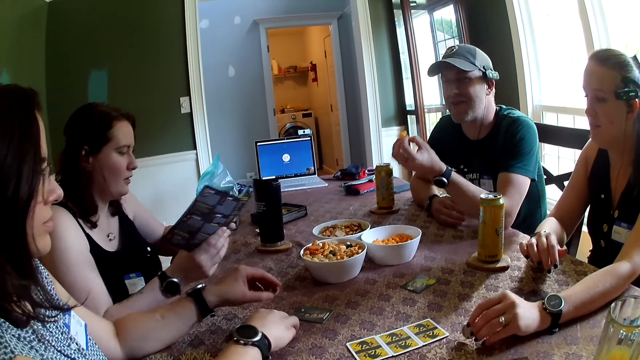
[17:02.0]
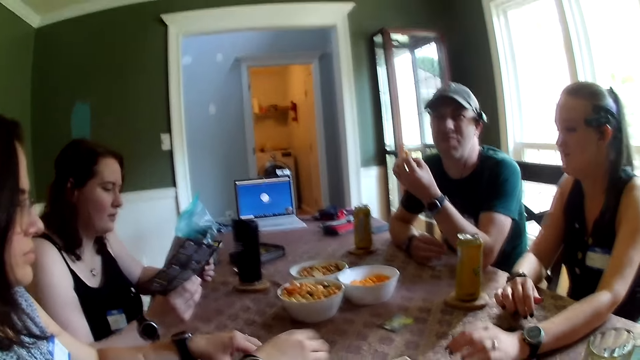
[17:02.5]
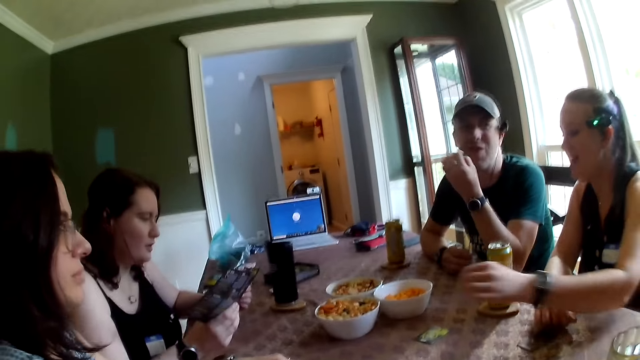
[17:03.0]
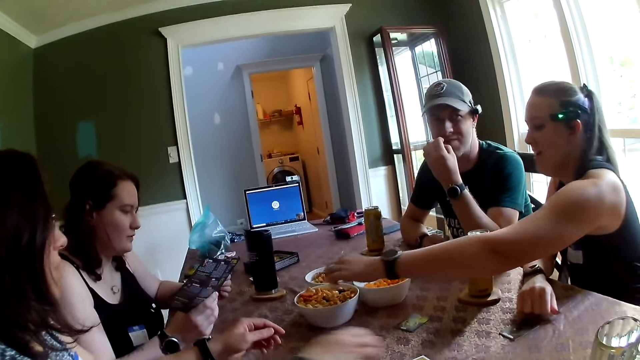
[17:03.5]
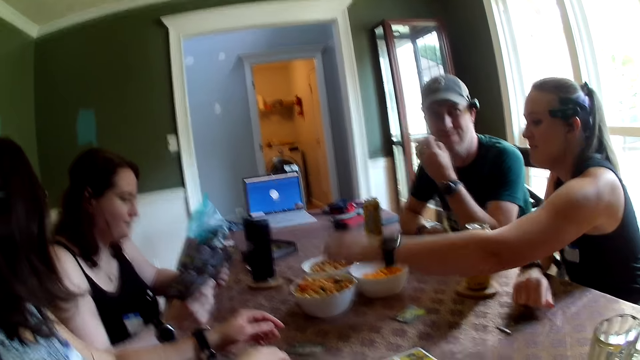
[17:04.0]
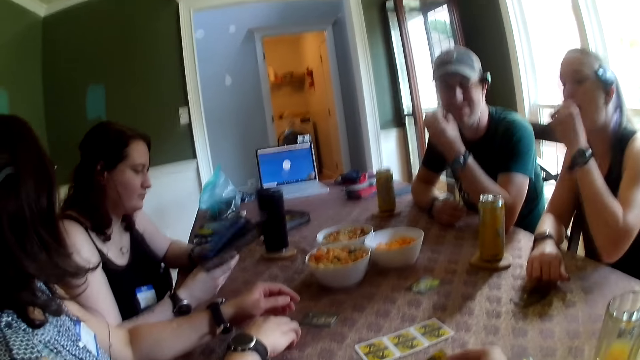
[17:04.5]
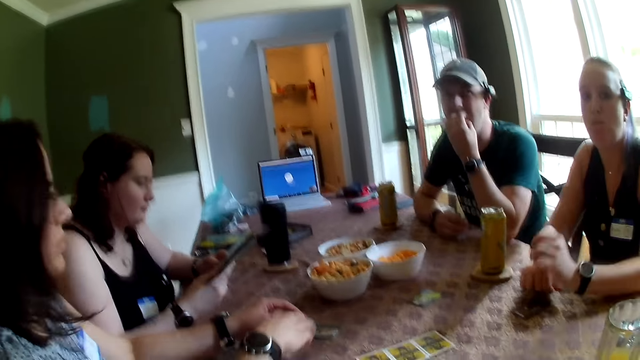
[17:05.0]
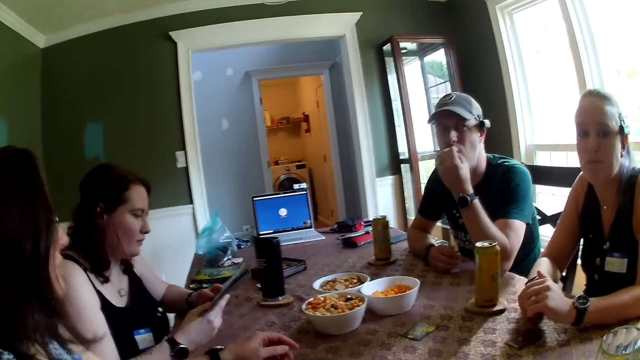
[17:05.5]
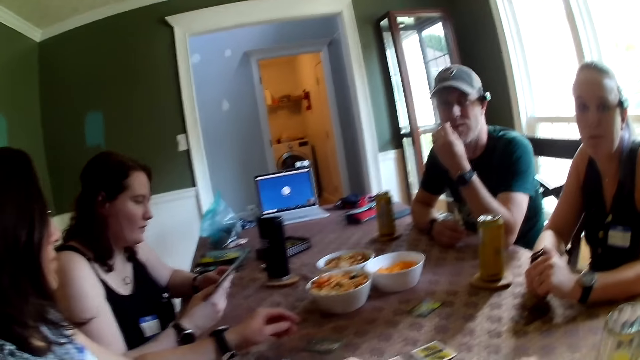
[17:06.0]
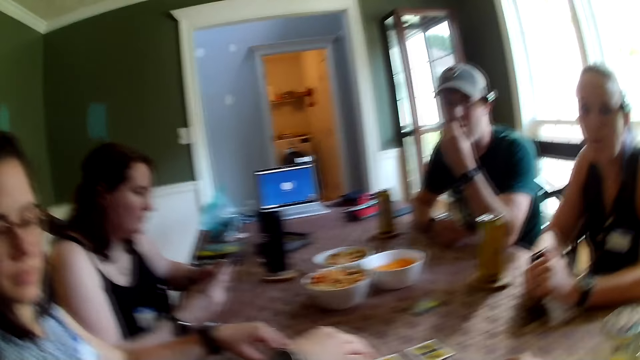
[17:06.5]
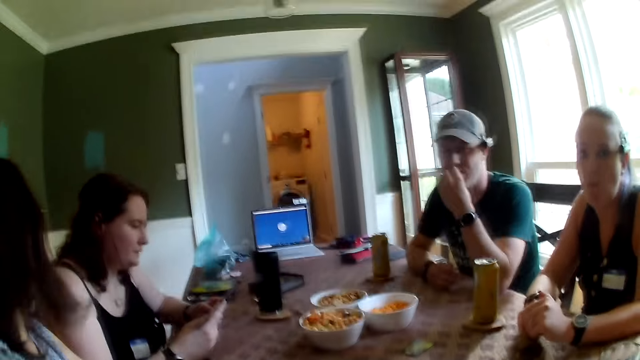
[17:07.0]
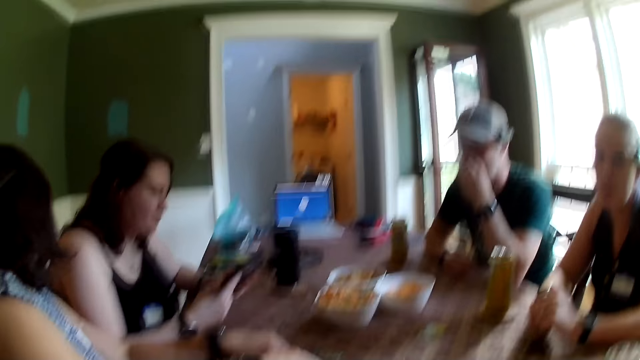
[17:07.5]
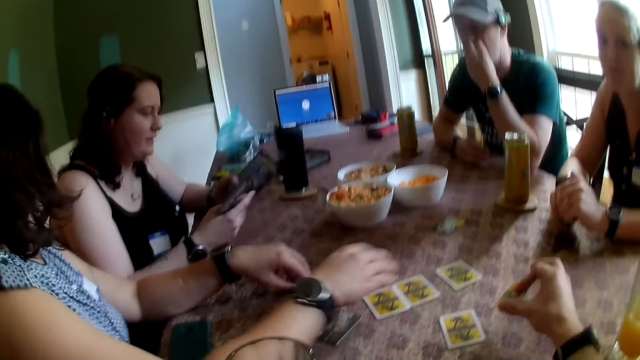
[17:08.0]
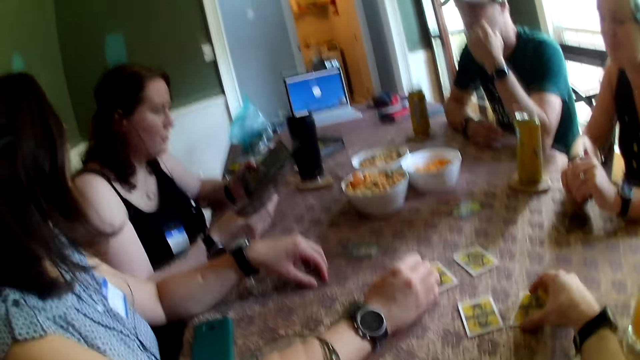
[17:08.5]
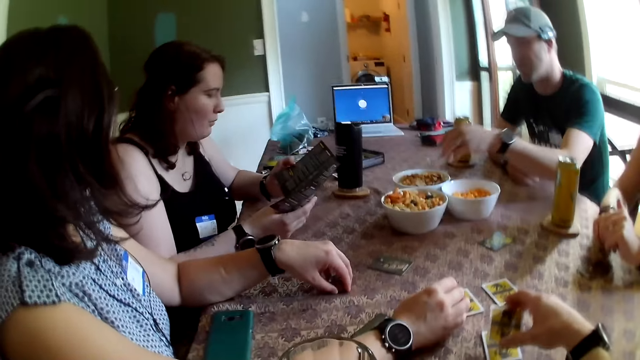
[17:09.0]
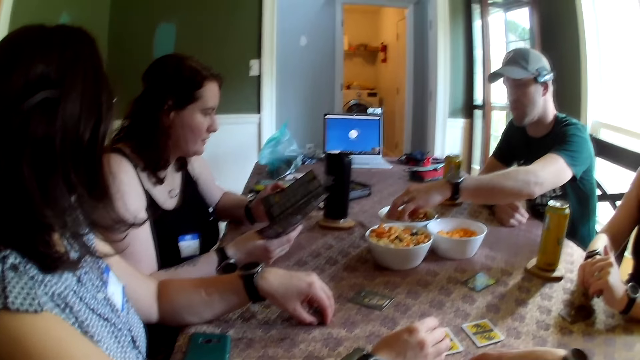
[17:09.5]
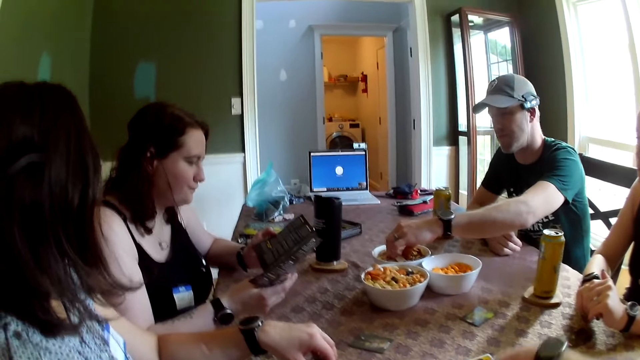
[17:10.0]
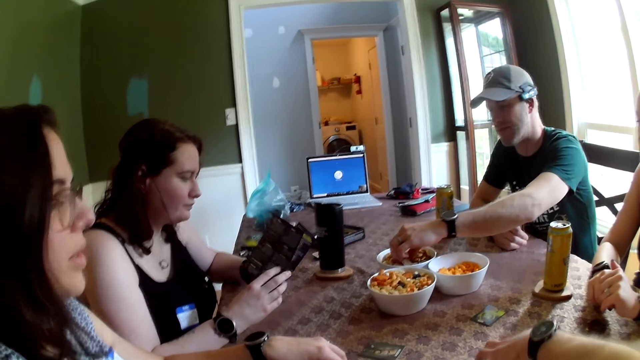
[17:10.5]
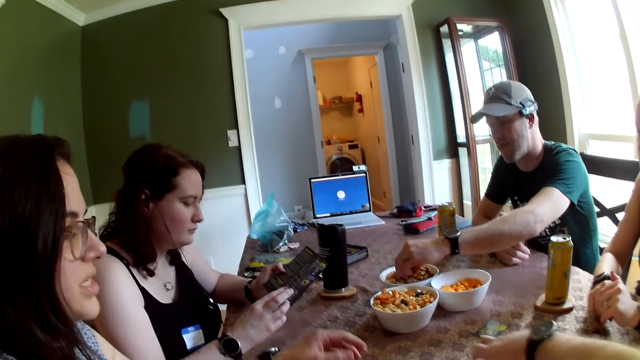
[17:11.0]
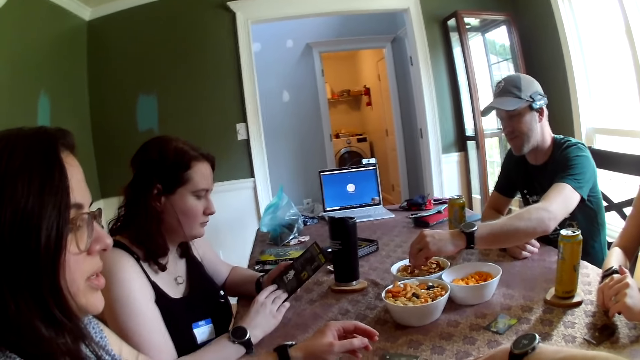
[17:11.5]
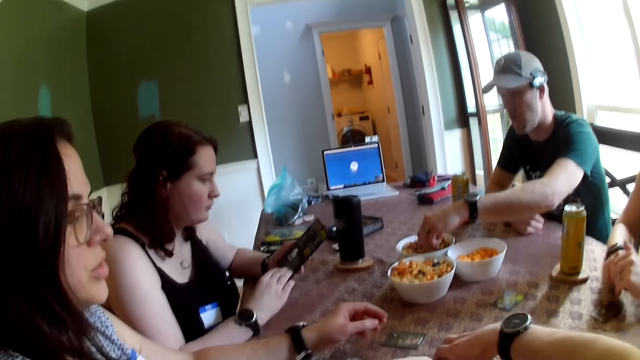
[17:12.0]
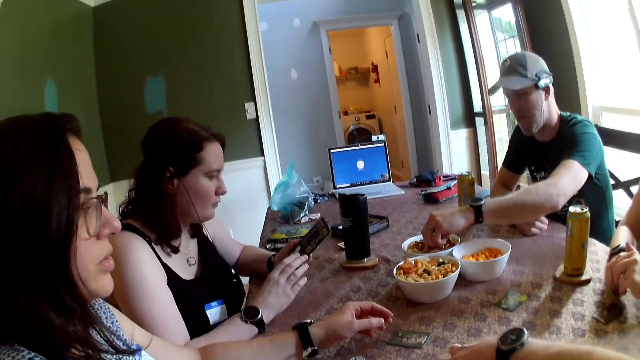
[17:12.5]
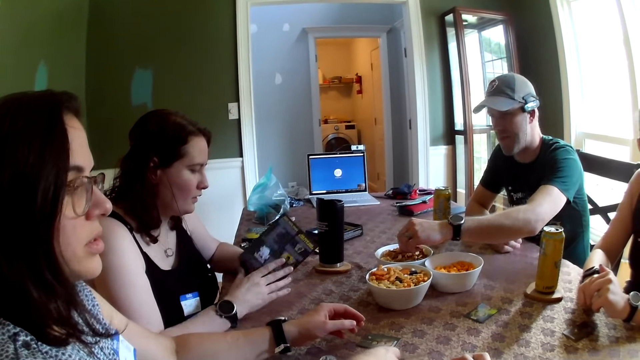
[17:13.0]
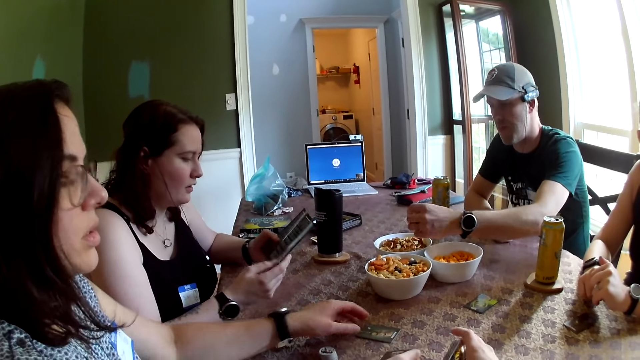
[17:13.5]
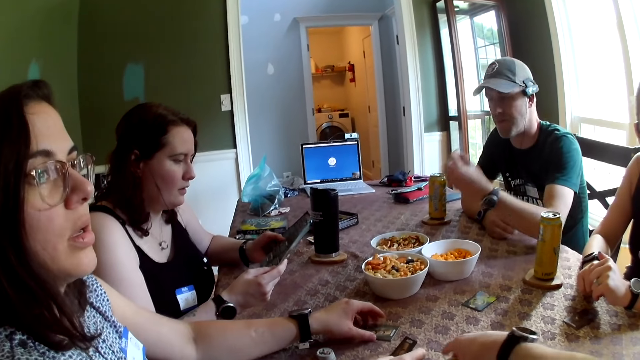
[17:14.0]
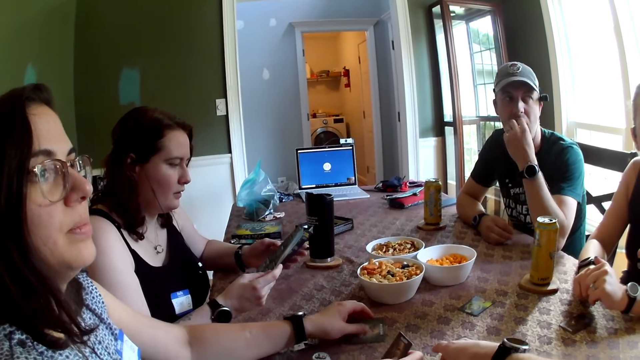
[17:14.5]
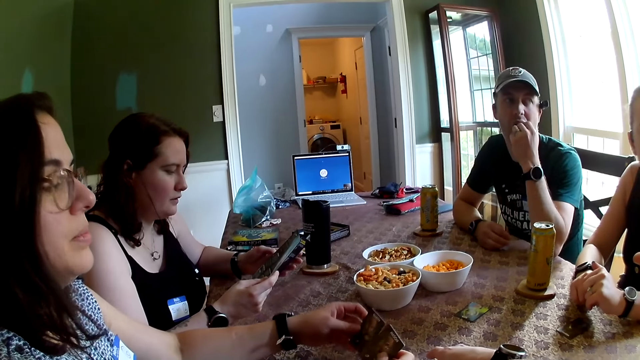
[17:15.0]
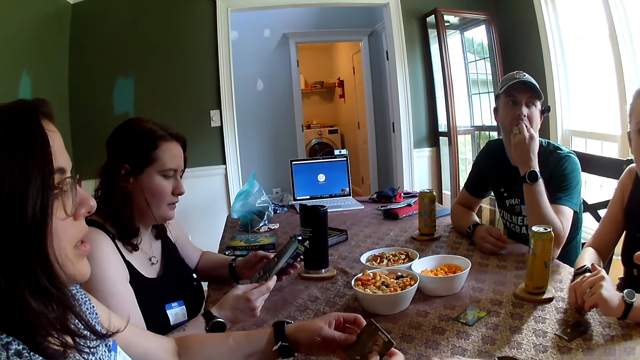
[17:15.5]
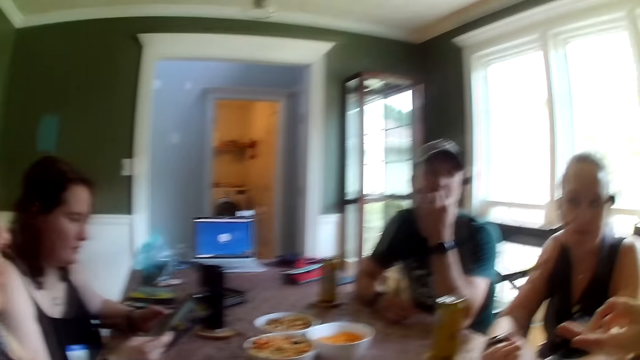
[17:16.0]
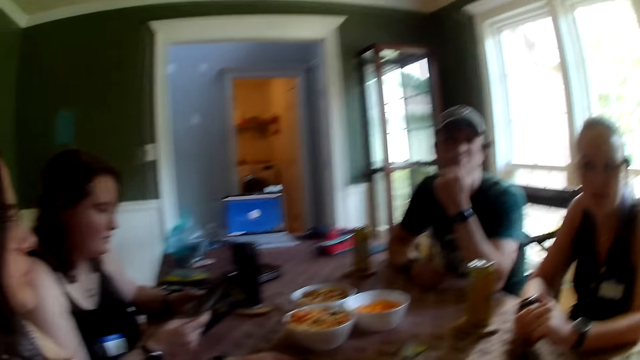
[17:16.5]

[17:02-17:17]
A woman stares at the brochure in her hands. A man eats the snack in his left hand. Another woman takes a snack in a bowl of snacks with her left hand. She eats the snack in her left hand. The camera wearer looks on the table. He places a card in his right hand on a card on the table. The man takes a snack in the bowl of snacks with his left hand. The first woman stares at the brochure in her hands. The camera wearer moves the card on the table. A third woman picks up a card on the table with her left hand. The man eats the snack in his left hand.

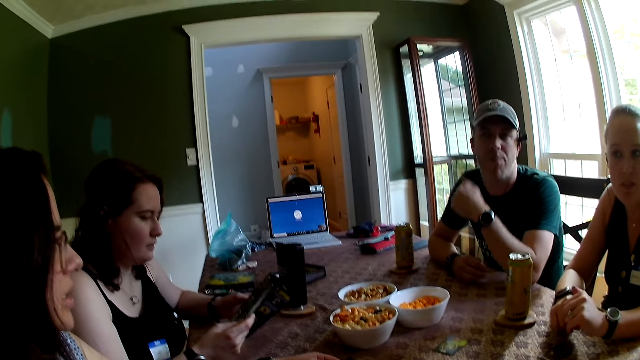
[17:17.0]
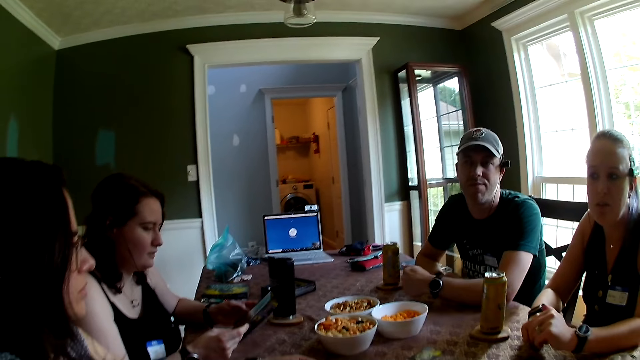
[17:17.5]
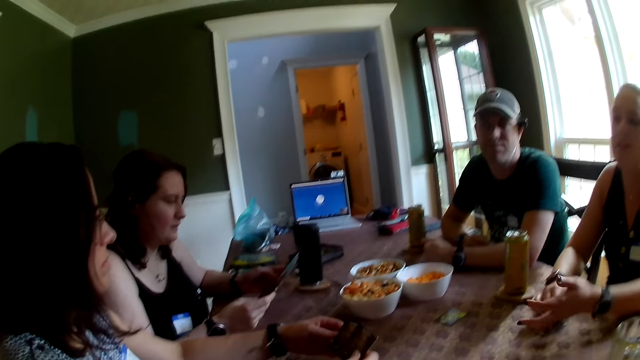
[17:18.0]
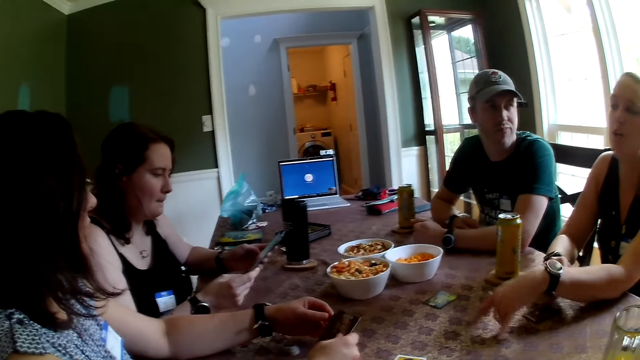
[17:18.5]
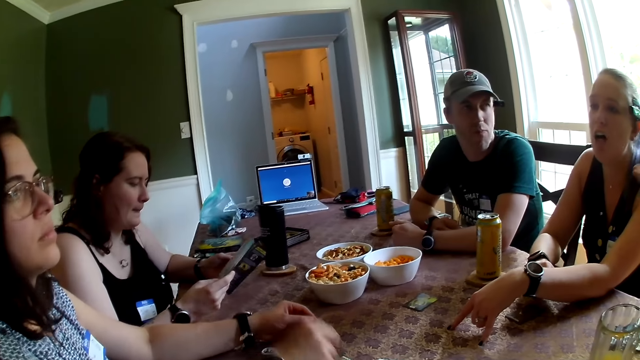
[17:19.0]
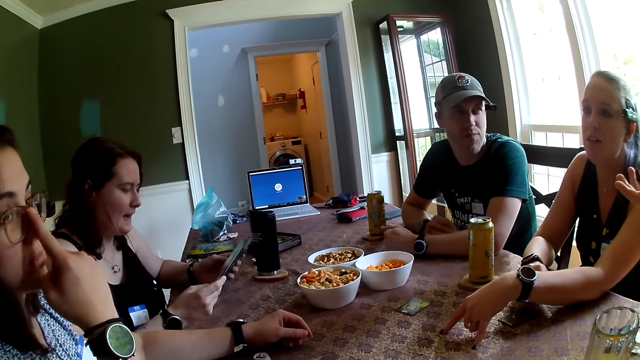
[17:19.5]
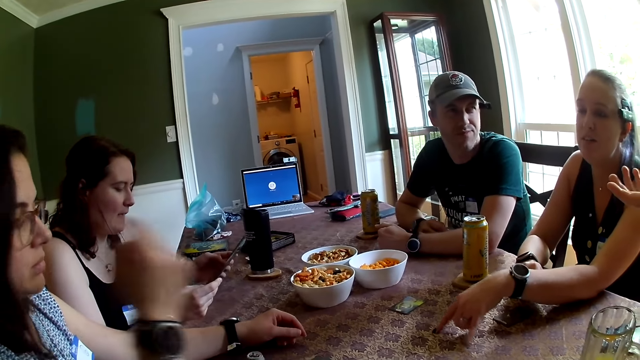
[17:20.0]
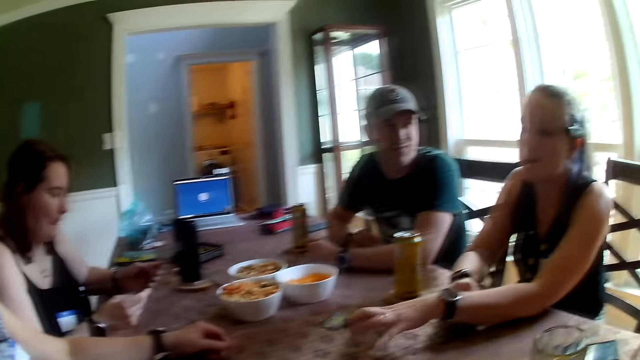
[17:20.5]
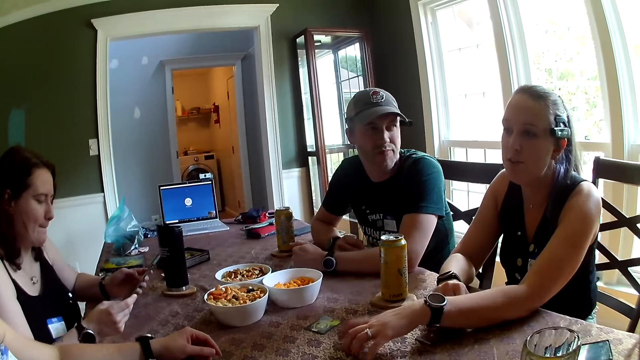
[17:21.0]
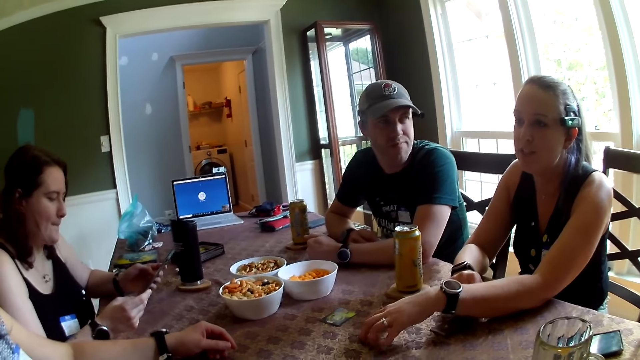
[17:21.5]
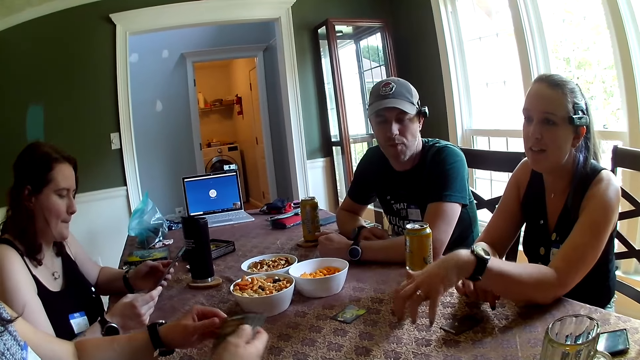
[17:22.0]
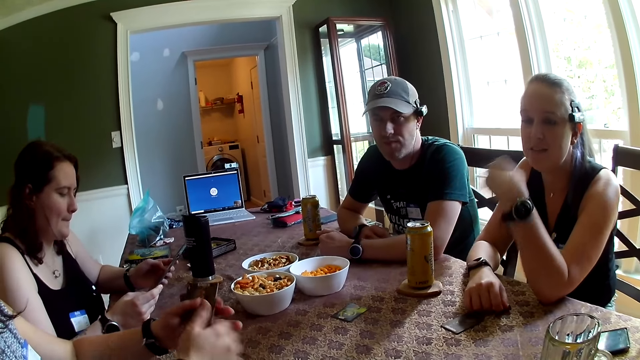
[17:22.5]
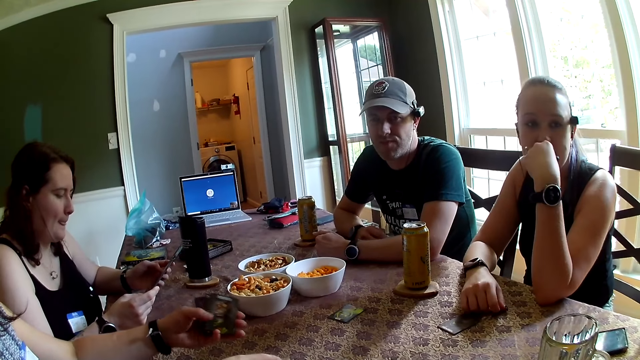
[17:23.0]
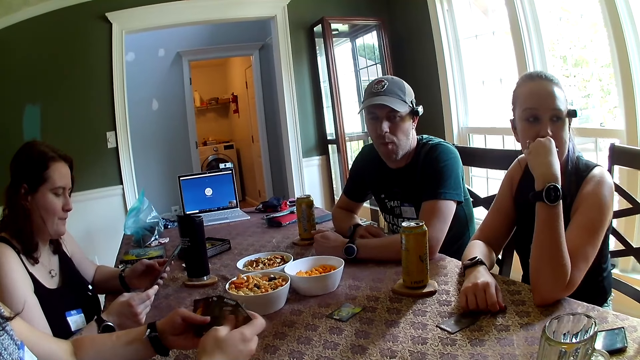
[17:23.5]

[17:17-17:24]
The camera wearer looks around the table. A woman moves the card in her left hand to her right hand and drops the card on the table with her right hand. Another woman points her finger on the table. The first woman adjusts her glasses with her right index finger. The other woman taps her fingers on the table. The first woman picks up the cards from the table. She packs the card on the table with both hands.
